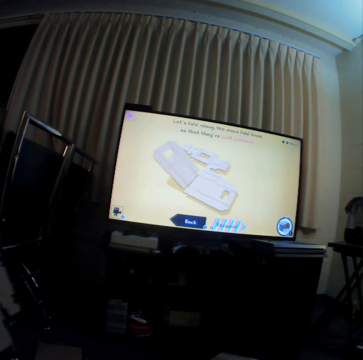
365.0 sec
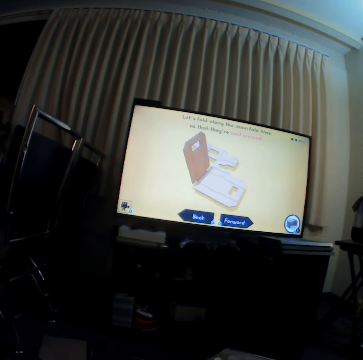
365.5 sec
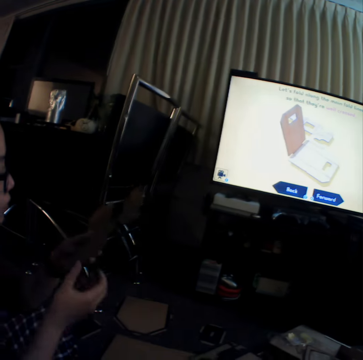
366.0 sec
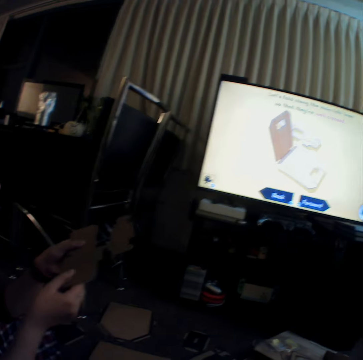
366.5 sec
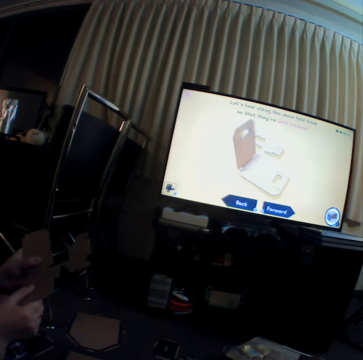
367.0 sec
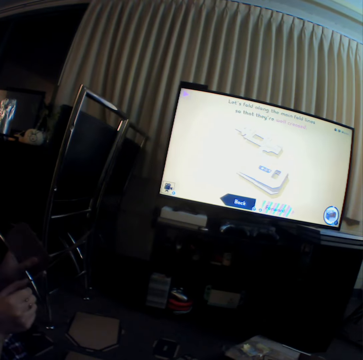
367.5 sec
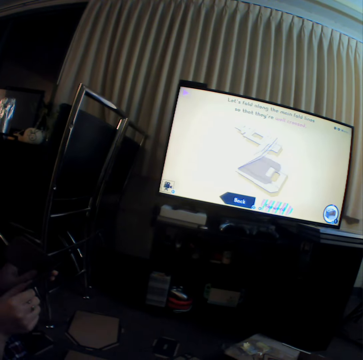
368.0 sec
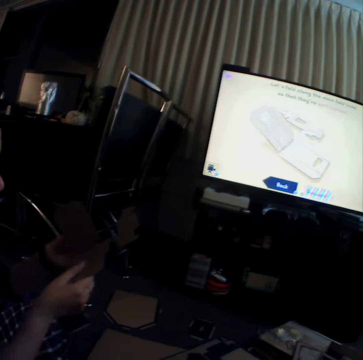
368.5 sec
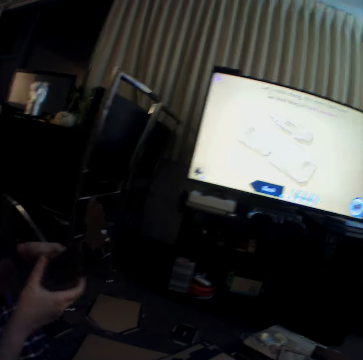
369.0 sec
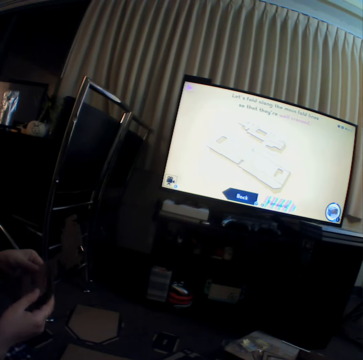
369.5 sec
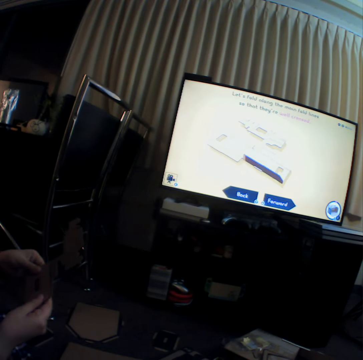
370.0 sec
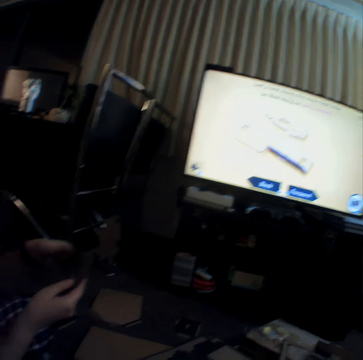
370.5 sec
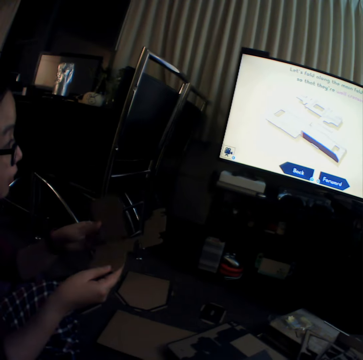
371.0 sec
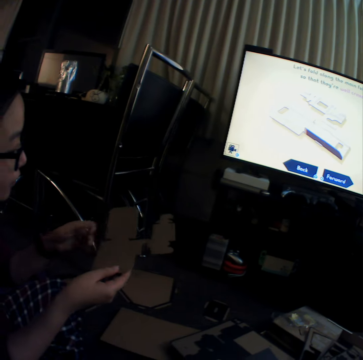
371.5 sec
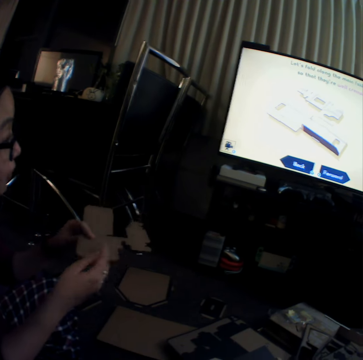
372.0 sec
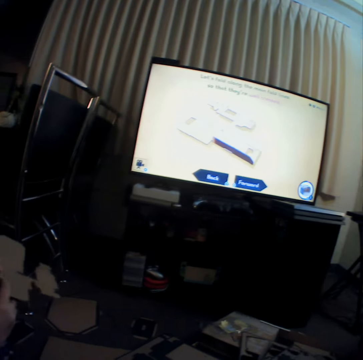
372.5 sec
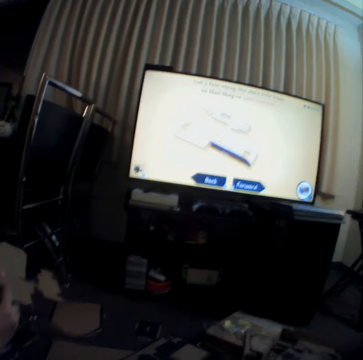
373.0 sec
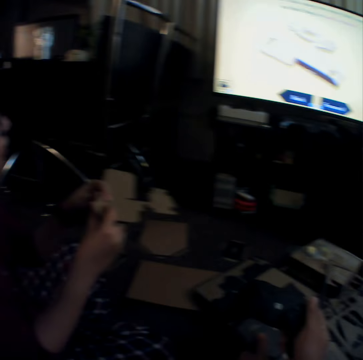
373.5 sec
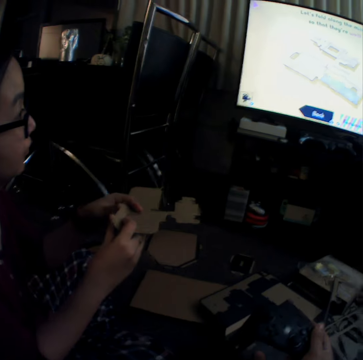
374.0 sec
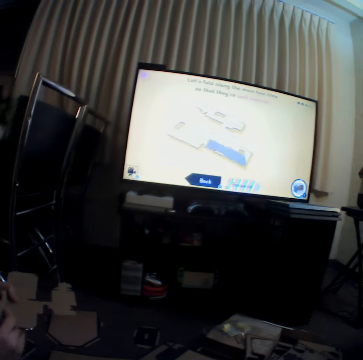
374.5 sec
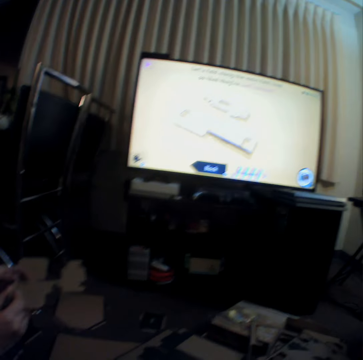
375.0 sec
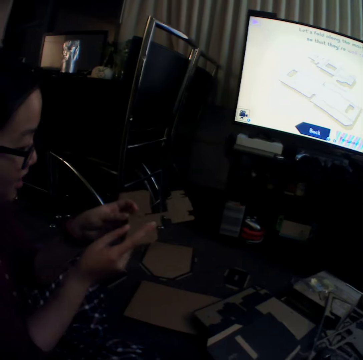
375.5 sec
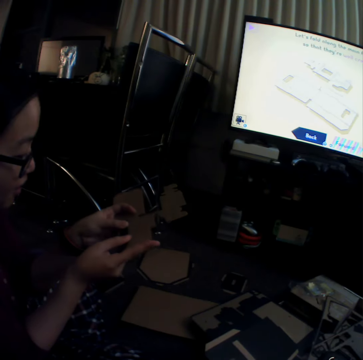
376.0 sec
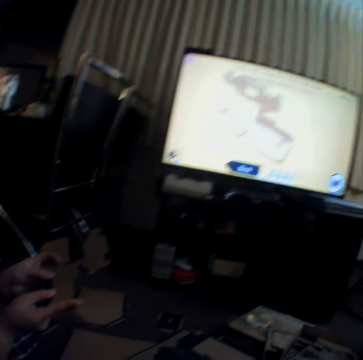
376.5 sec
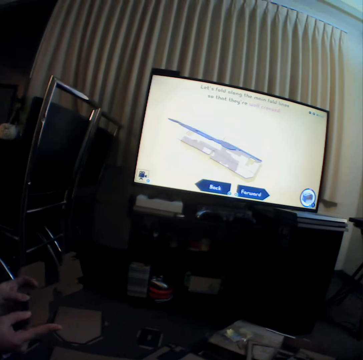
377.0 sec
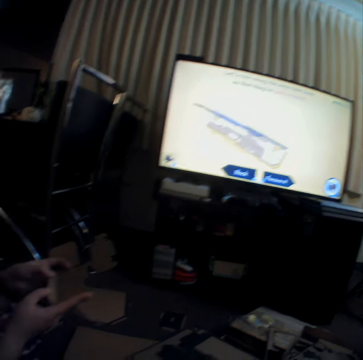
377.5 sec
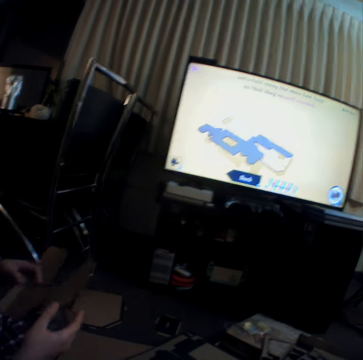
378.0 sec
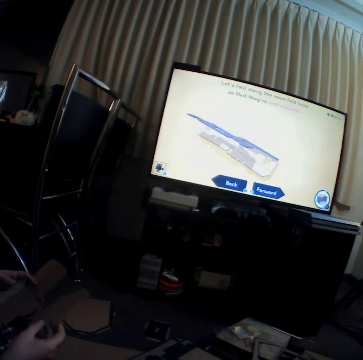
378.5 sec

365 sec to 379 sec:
A woman curves craft material. The camera wearer watches television. They make something using cartons.

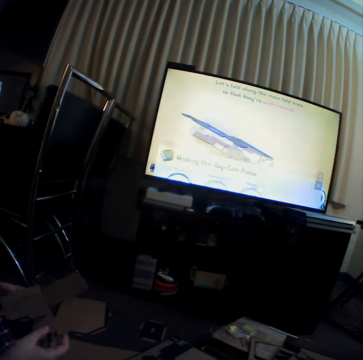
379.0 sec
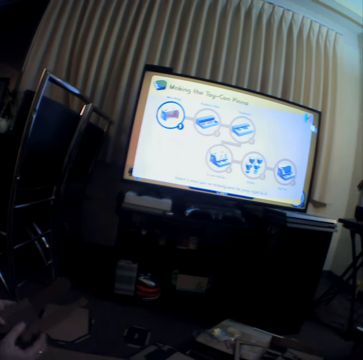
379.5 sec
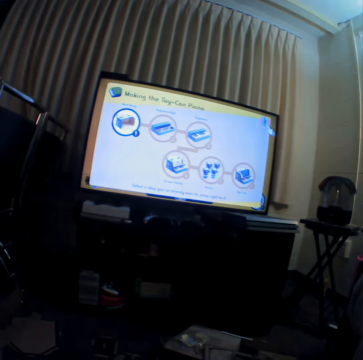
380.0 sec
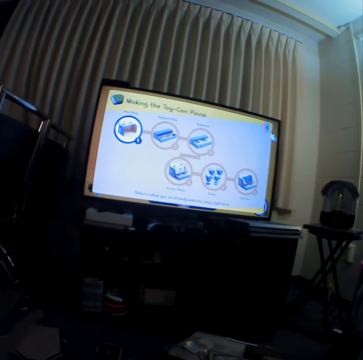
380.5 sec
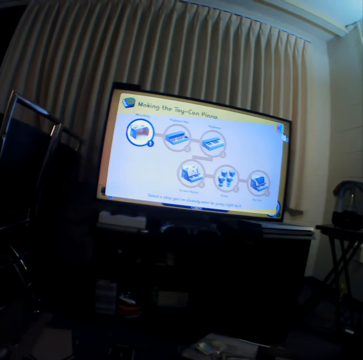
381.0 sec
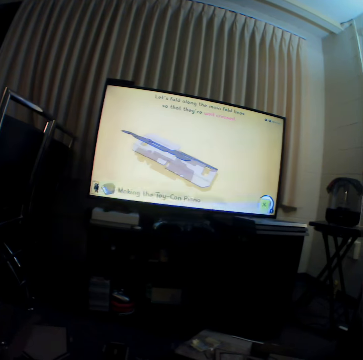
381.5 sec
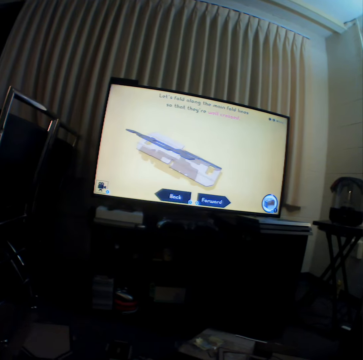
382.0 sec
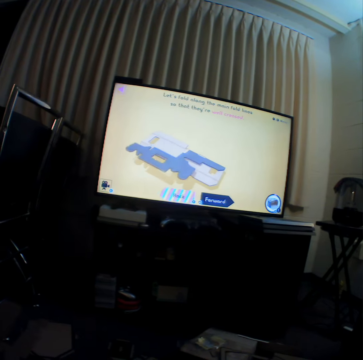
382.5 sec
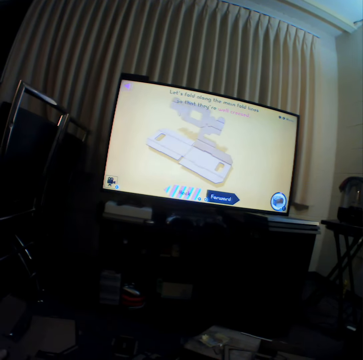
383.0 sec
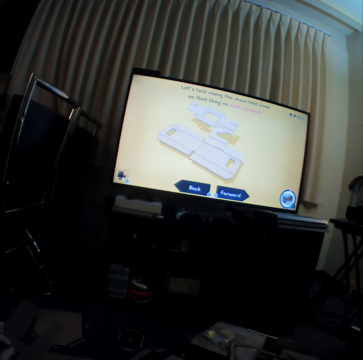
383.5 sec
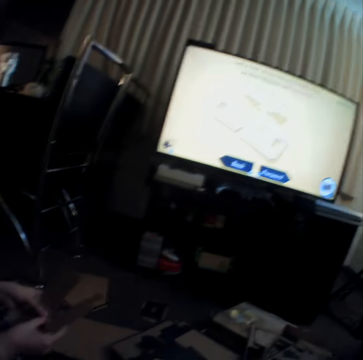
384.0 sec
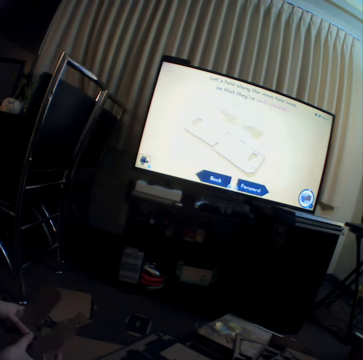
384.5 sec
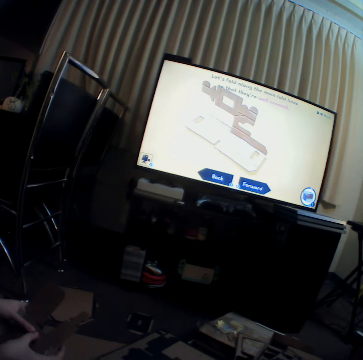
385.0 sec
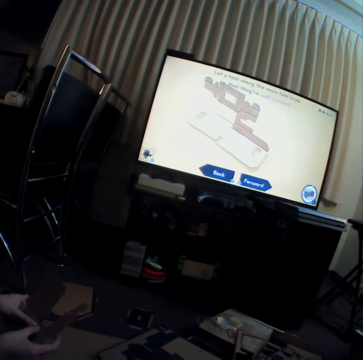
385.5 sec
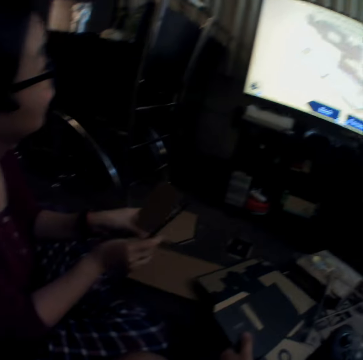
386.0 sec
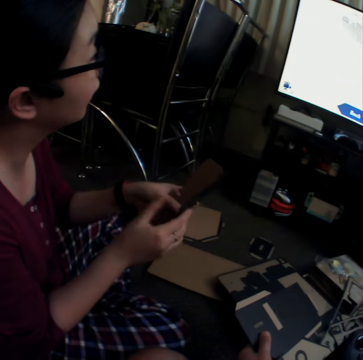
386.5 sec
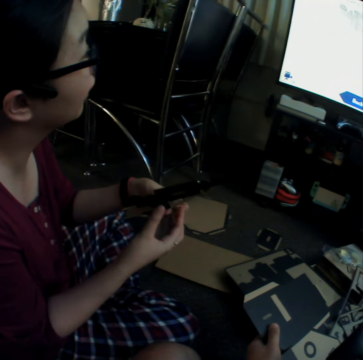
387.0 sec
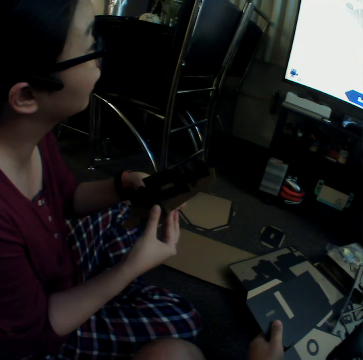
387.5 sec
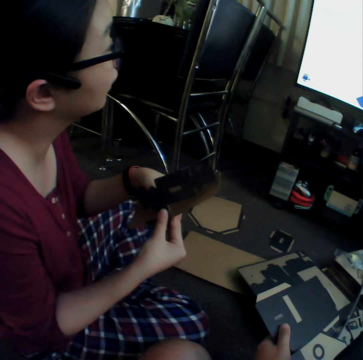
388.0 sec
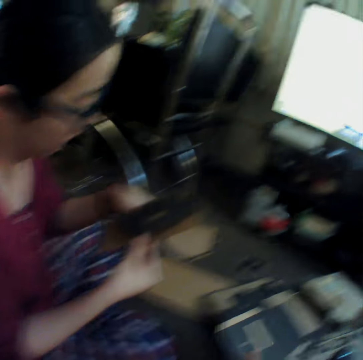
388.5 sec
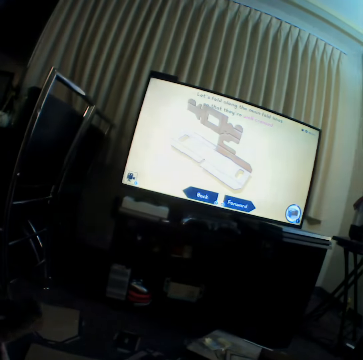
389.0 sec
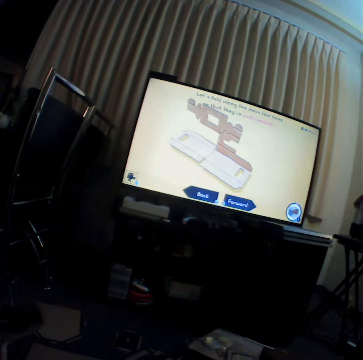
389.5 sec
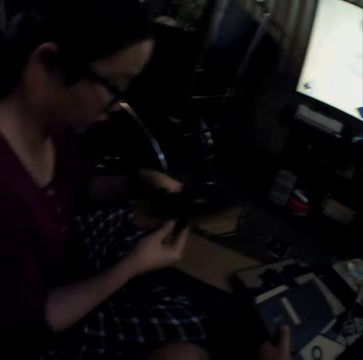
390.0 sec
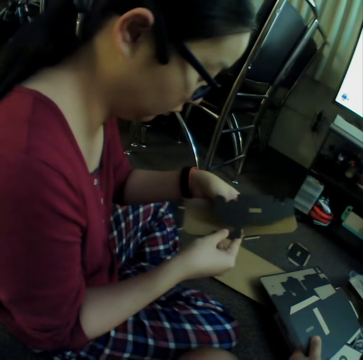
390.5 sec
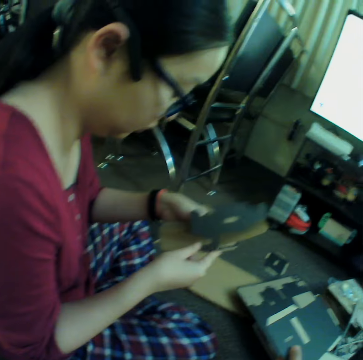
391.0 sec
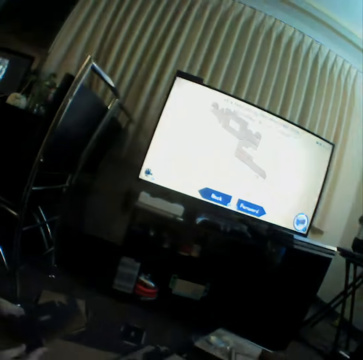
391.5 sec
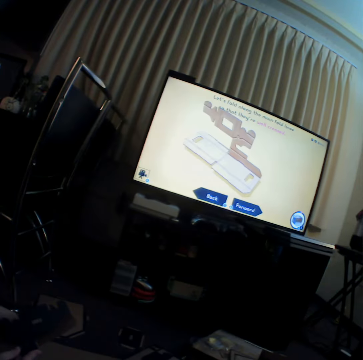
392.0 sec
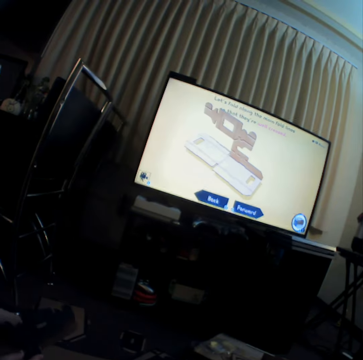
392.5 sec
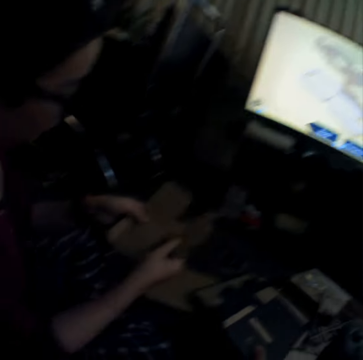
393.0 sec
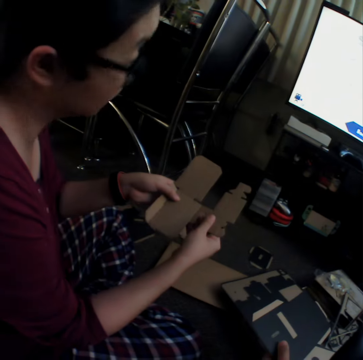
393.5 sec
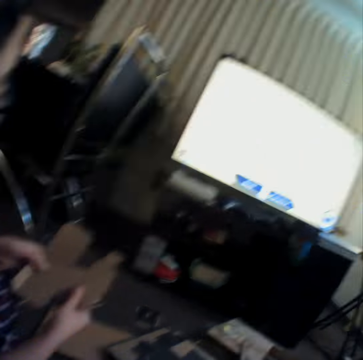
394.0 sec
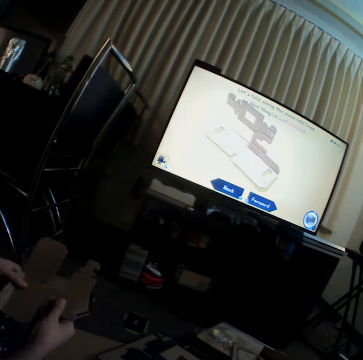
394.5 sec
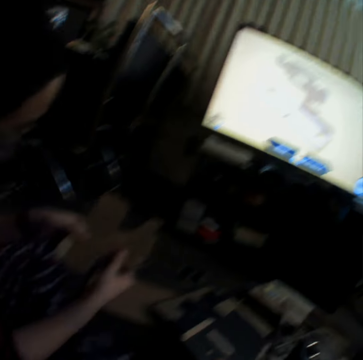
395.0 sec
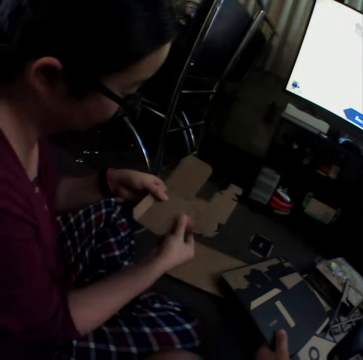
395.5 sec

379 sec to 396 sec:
A woman curves craft material. The camera wearer watches television.

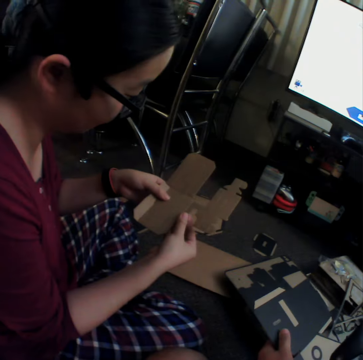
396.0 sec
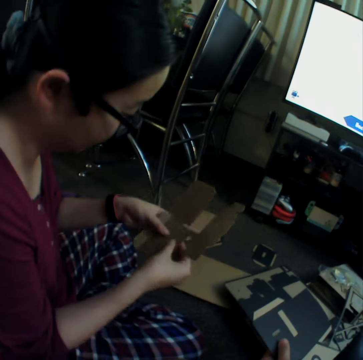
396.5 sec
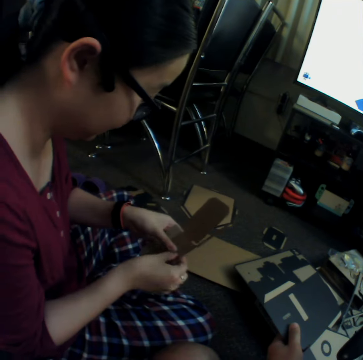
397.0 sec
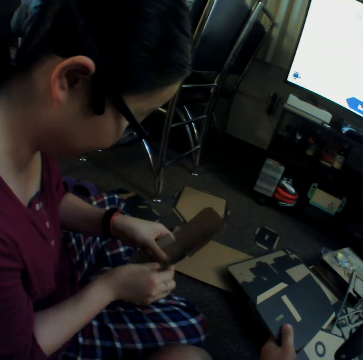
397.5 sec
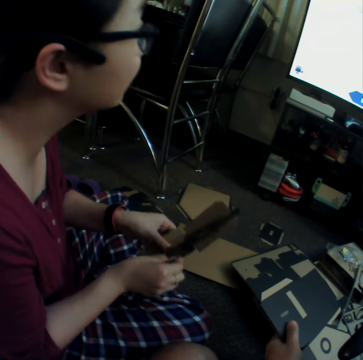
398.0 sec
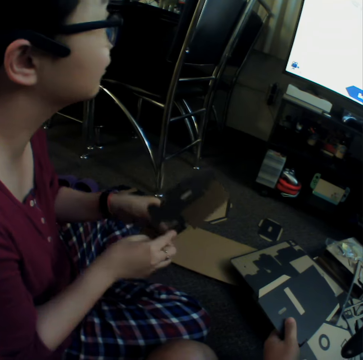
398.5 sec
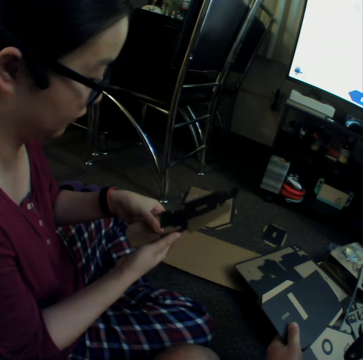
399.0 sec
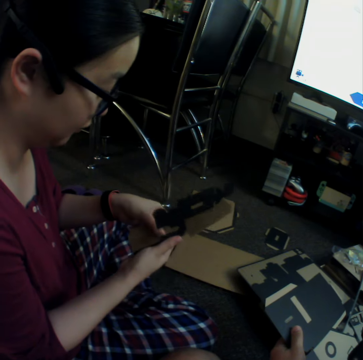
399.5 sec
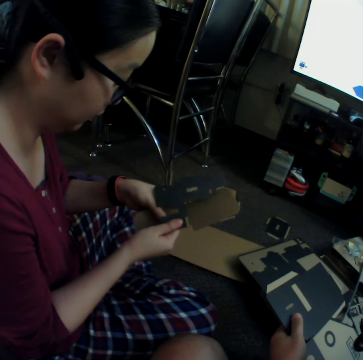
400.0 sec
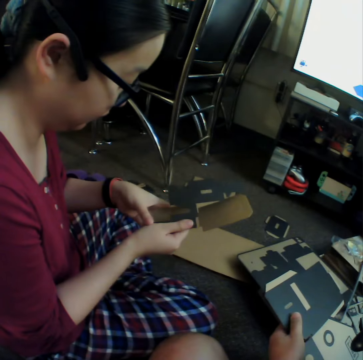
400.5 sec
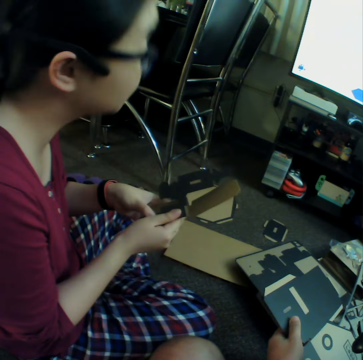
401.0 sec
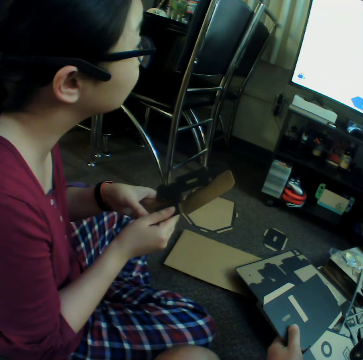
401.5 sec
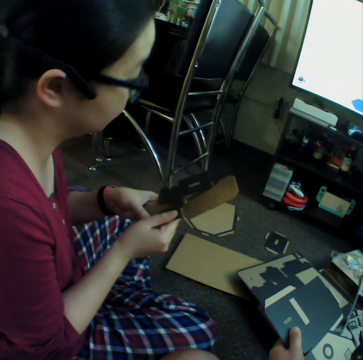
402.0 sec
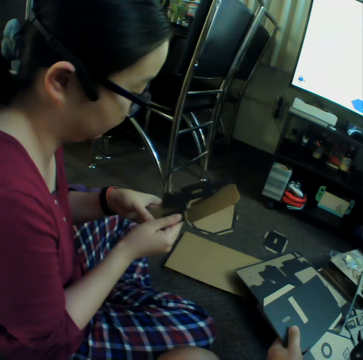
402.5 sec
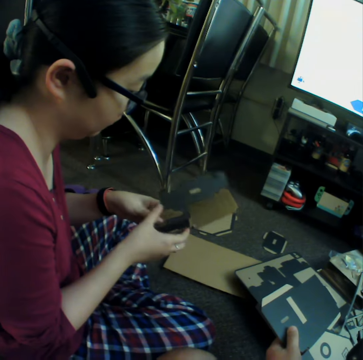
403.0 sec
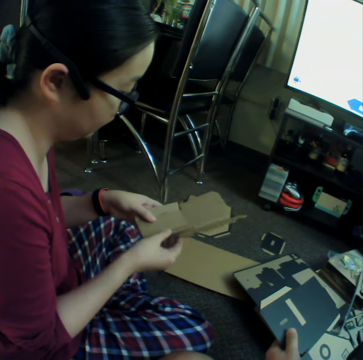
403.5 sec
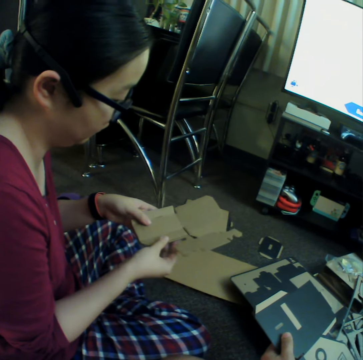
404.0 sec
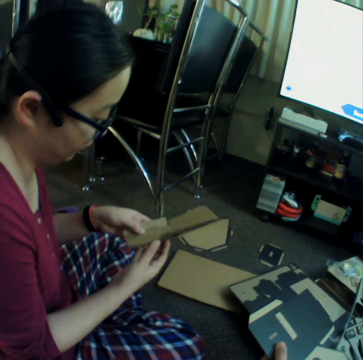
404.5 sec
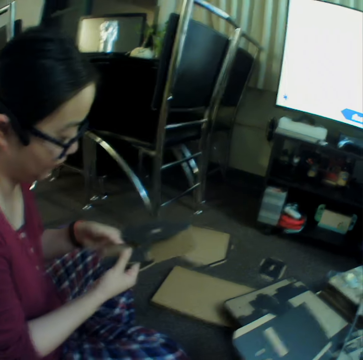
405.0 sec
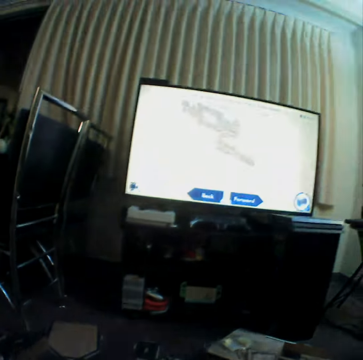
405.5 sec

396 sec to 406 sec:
A woman curves craft material.
